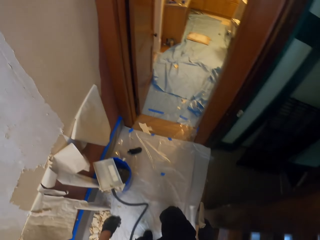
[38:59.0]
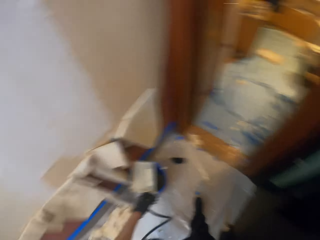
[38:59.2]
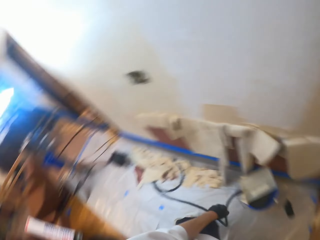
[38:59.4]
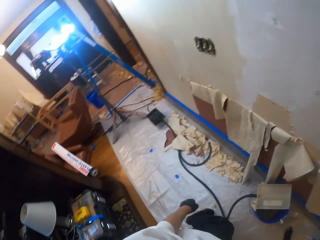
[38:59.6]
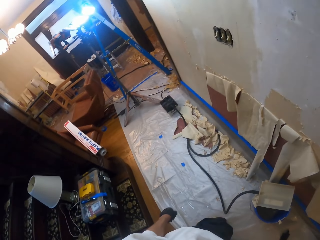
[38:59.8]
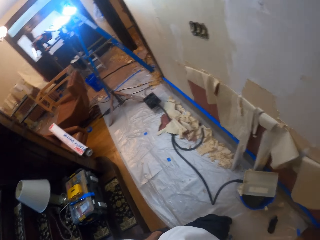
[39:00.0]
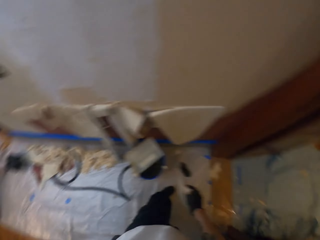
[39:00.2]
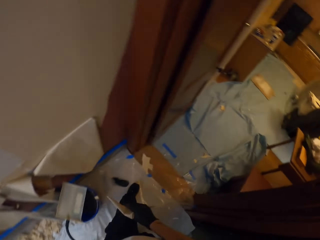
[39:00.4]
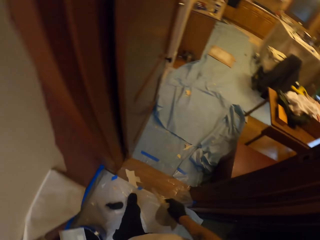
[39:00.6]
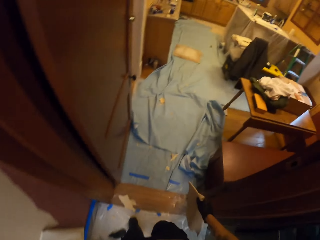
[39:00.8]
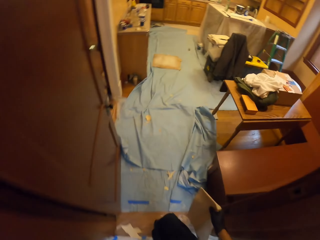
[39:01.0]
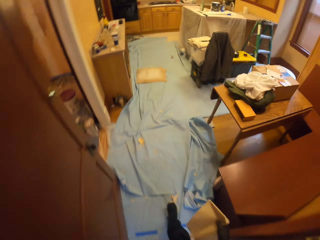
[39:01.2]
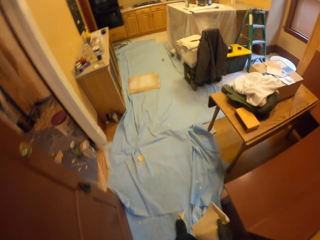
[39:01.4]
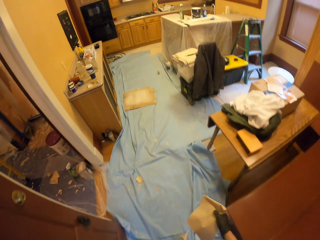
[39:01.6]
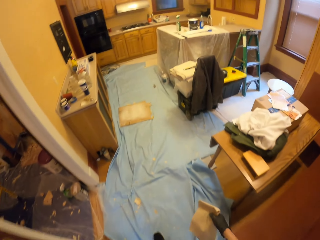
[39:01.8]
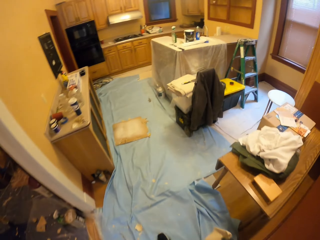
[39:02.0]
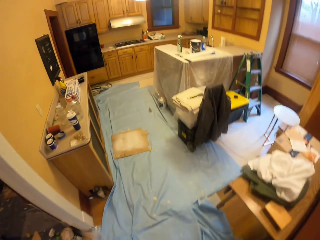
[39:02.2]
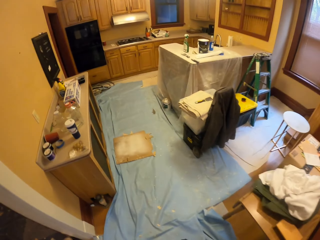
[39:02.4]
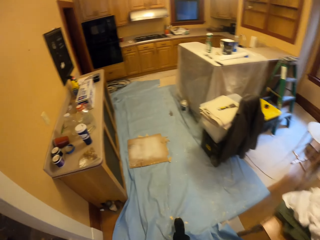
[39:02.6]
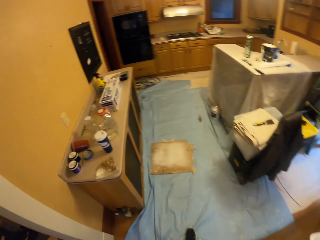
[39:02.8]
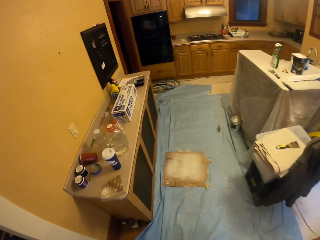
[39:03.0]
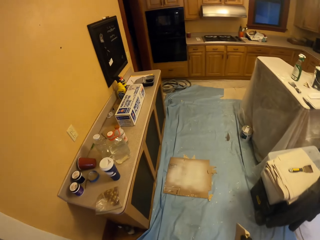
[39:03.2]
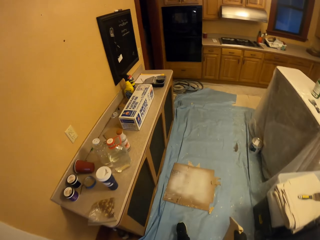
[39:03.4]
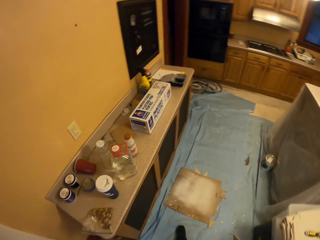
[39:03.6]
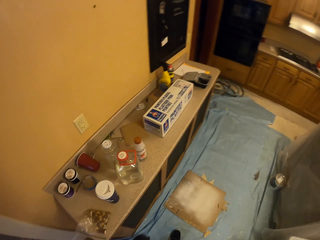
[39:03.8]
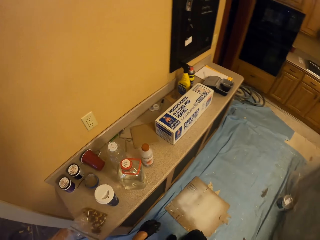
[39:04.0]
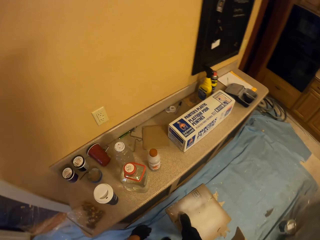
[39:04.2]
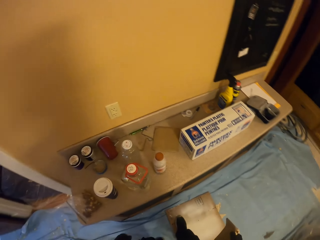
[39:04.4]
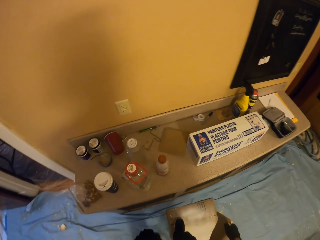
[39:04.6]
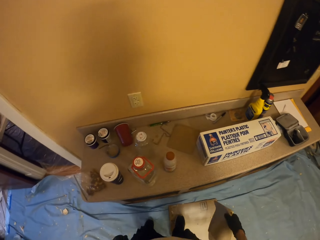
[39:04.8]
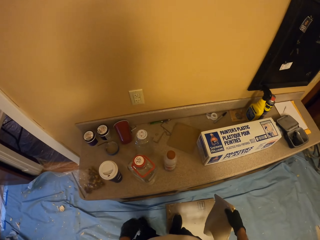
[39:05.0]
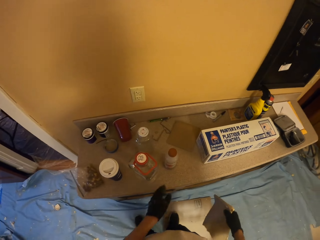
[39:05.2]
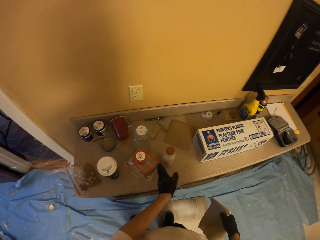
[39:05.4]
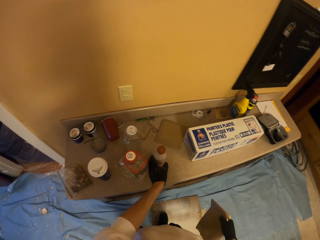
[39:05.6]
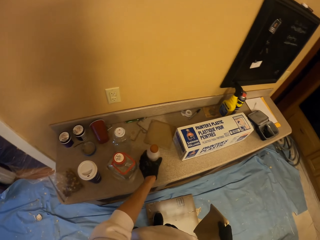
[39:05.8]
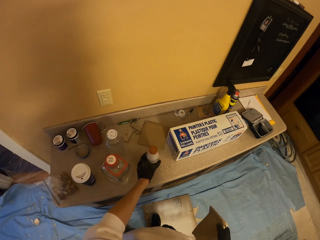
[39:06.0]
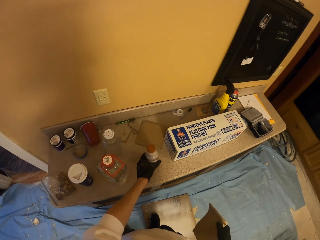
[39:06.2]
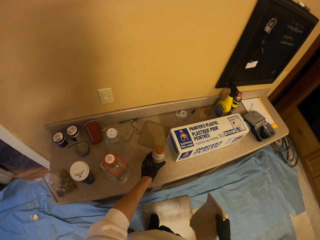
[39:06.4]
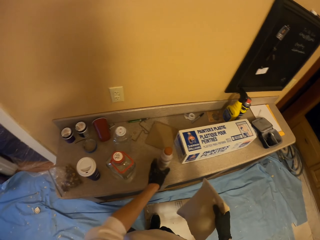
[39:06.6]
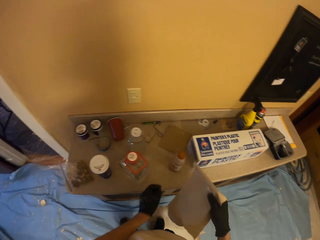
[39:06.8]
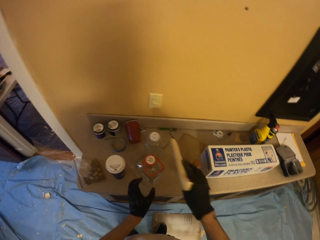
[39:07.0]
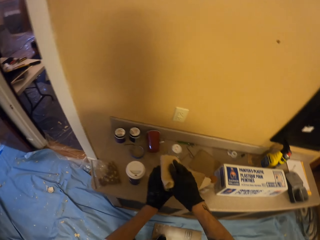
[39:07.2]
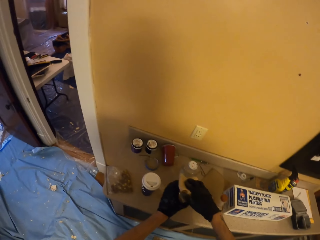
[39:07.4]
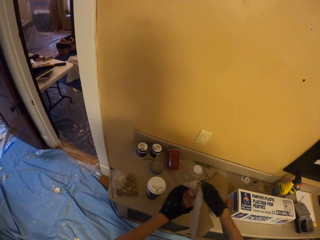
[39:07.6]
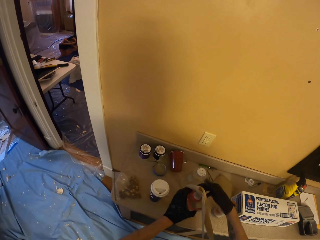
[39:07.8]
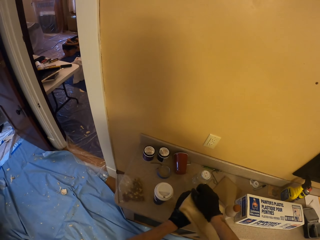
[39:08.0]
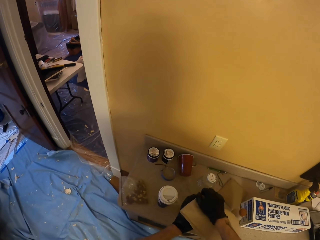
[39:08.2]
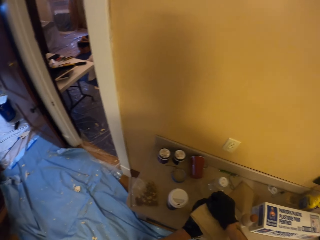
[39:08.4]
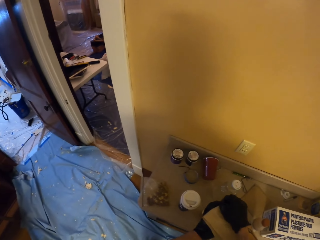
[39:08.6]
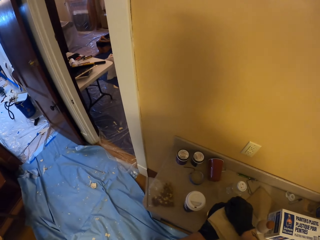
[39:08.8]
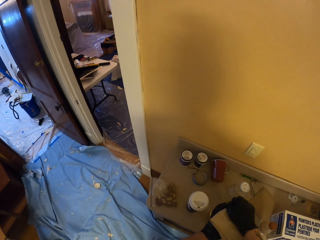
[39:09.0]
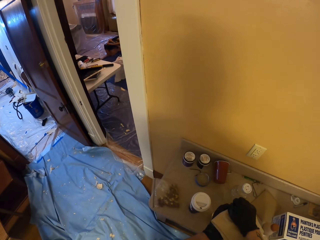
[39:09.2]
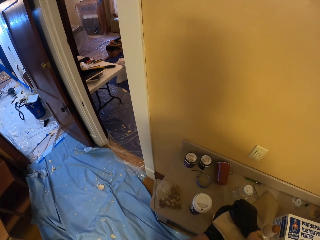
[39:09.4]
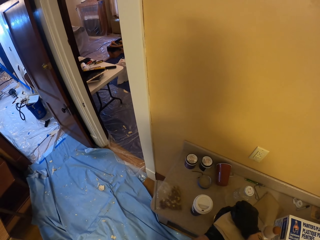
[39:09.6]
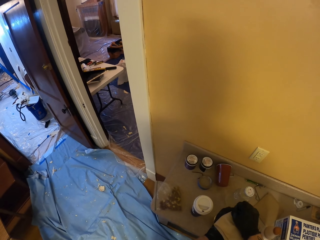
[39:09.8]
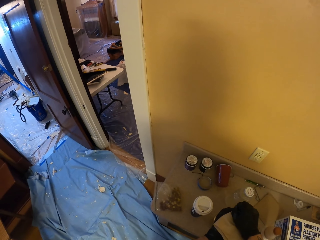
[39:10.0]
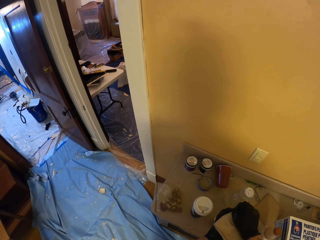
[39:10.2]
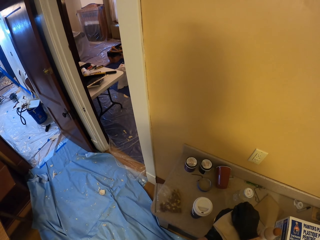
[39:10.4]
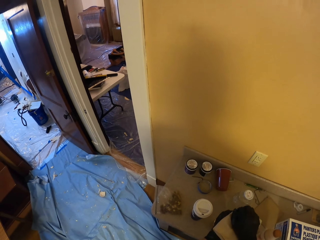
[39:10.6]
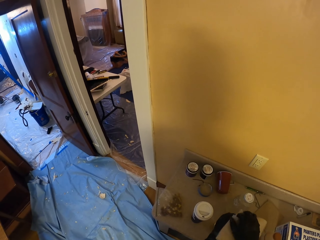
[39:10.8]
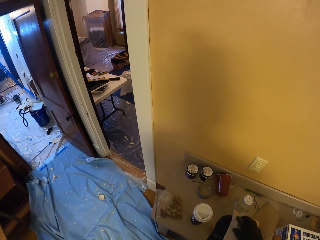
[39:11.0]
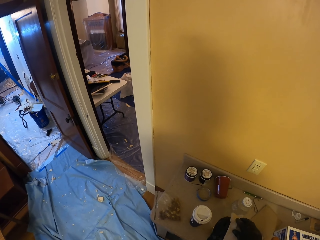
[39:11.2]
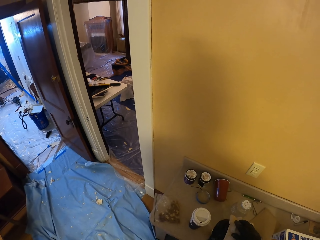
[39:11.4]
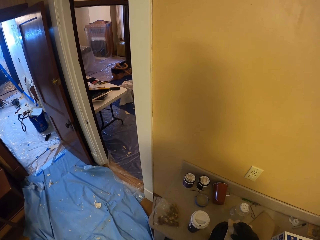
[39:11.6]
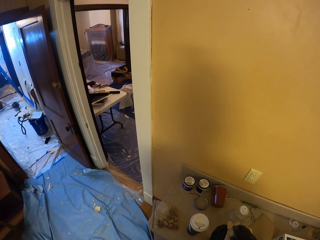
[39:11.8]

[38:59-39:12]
The camera wearer looks back. They look around the room. They look forward. They walk around the room. They turn left. They push aside a bottle of something. They pick the bottle. They place the paper towel on a bottle of water. They open the water bottle.

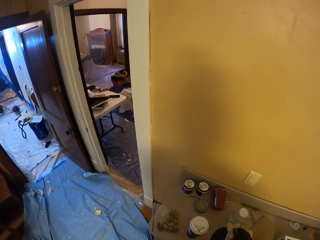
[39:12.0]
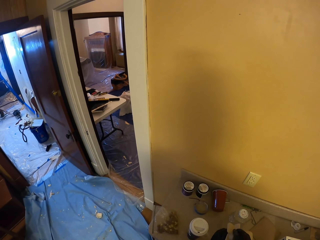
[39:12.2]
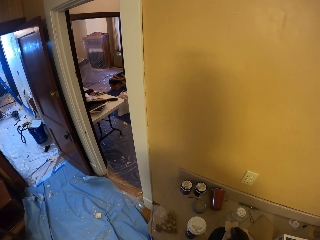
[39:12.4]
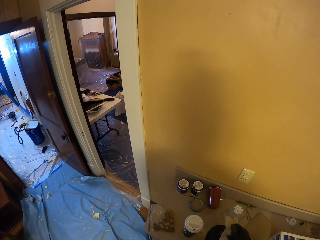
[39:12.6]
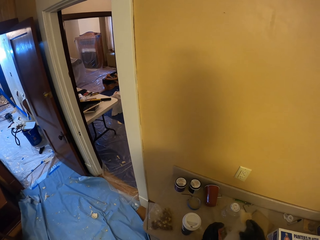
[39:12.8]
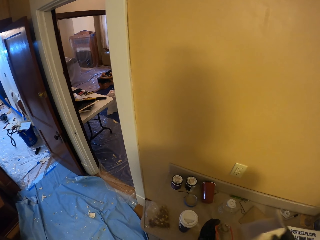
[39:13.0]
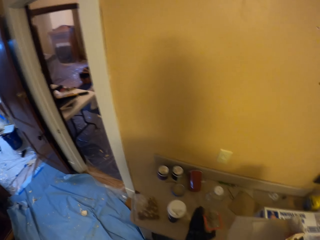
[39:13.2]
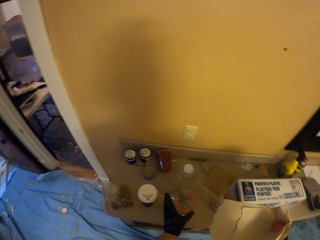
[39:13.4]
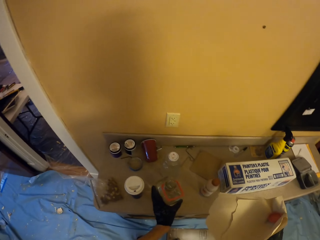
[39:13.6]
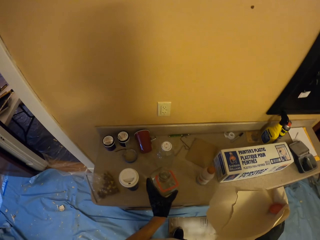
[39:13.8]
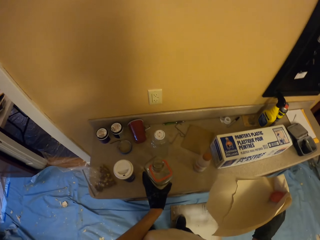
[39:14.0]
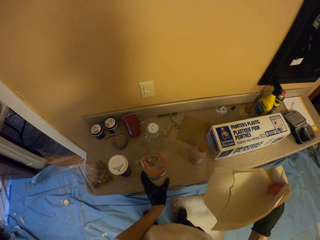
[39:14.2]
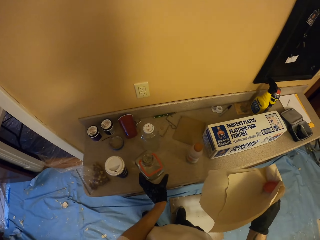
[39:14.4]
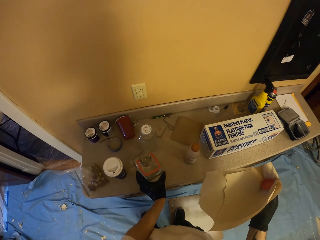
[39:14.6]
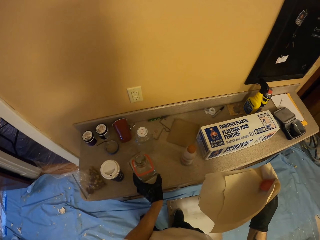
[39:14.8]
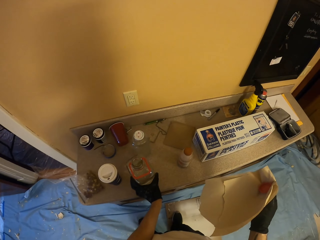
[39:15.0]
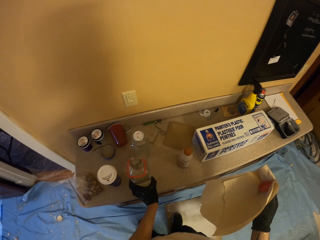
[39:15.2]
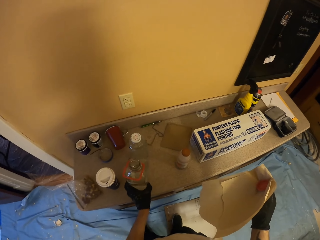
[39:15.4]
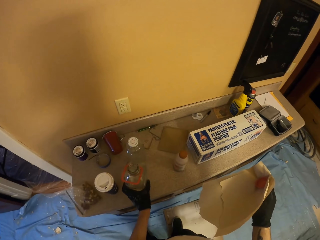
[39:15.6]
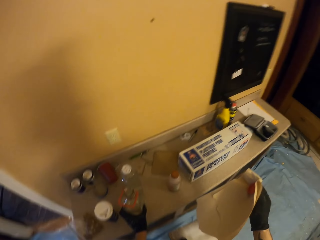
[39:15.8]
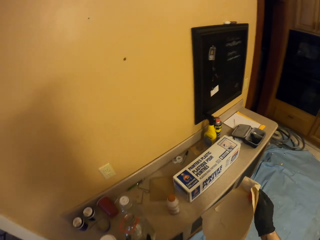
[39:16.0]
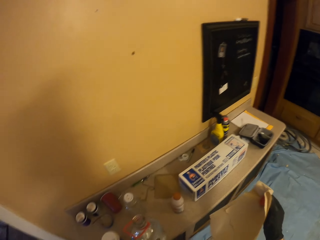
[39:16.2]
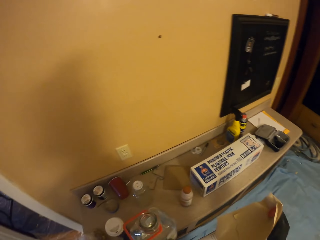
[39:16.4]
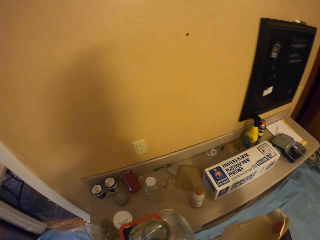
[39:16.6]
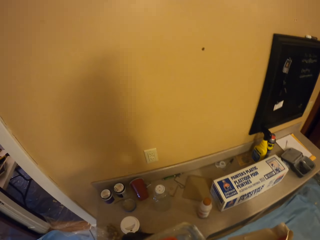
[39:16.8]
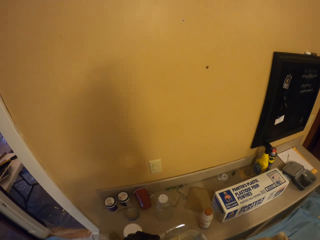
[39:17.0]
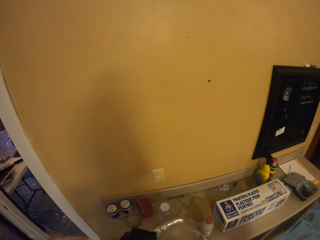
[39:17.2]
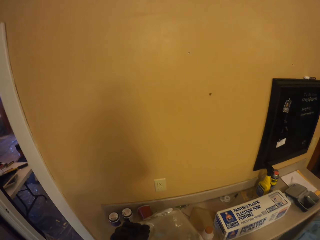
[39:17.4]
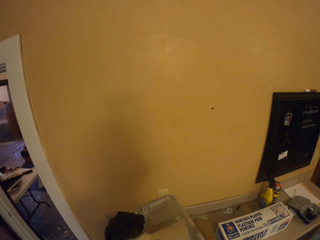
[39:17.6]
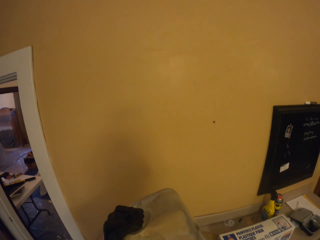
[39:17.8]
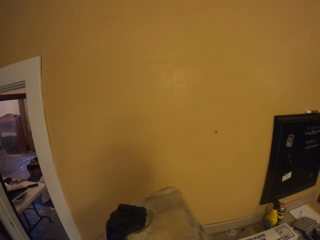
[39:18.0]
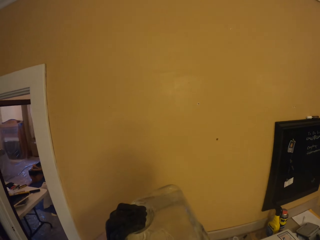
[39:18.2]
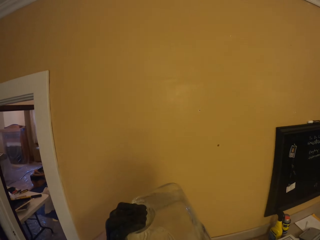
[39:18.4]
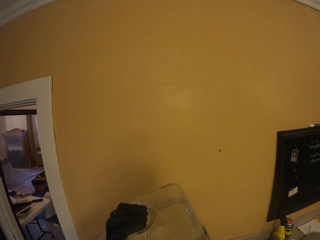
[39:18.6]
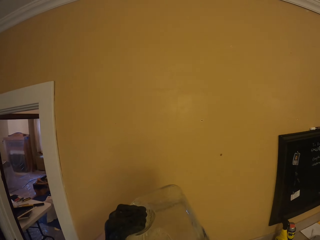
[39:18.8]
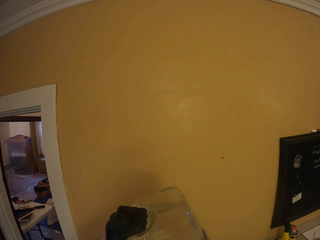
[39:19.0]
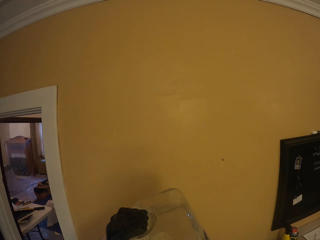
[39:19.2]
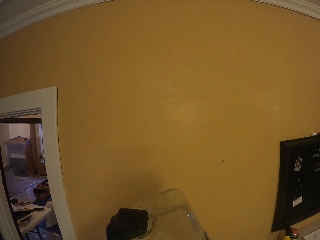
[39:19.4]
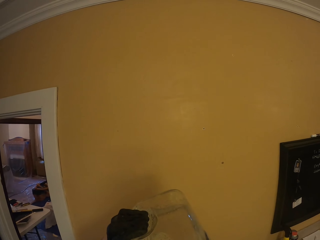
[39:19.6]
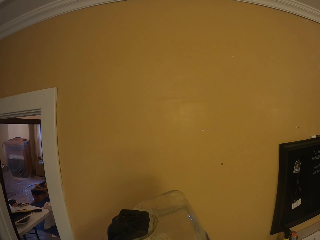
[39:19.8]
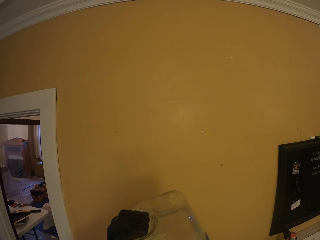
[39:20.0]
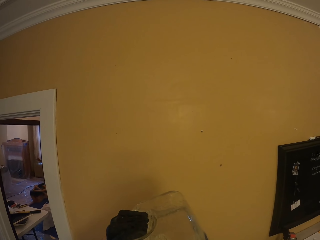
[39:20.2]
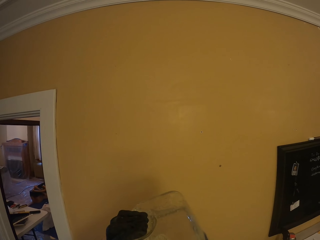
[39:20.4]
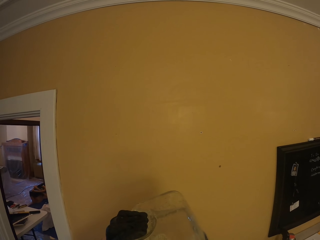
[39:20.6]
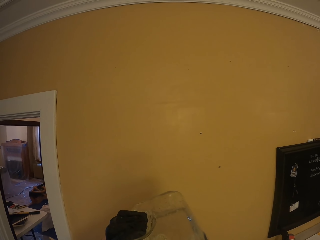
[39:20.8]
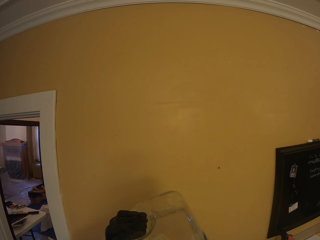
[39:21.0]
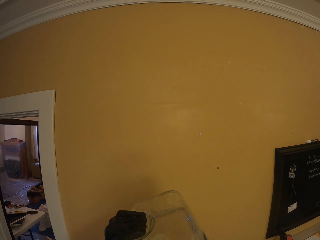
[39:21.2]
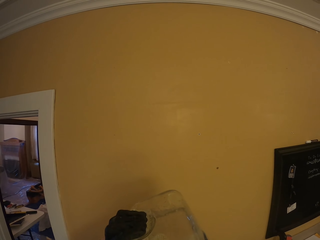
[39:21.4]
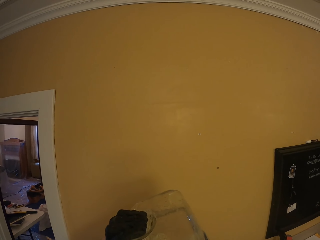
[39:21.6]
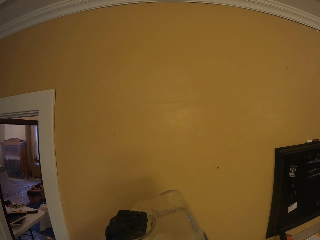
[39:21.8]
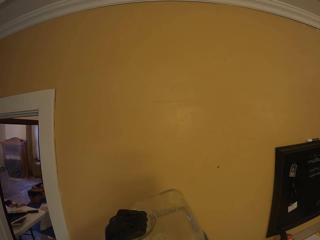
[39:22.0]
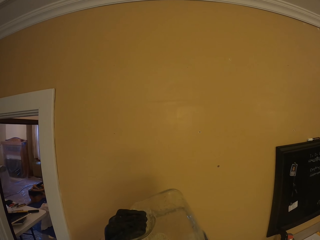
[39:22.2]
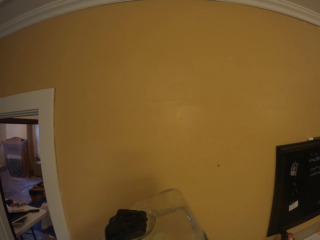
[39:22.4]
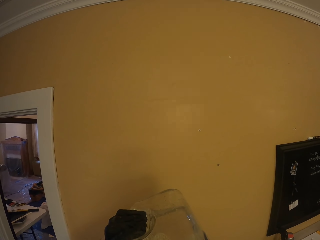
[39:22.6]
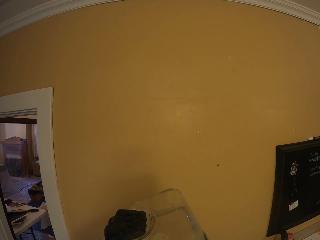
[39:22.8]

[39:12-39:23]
The camera wearer picks up the bottle of water. They drink water from the bottle.
